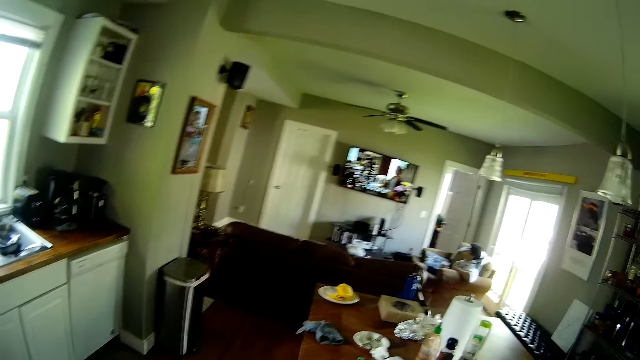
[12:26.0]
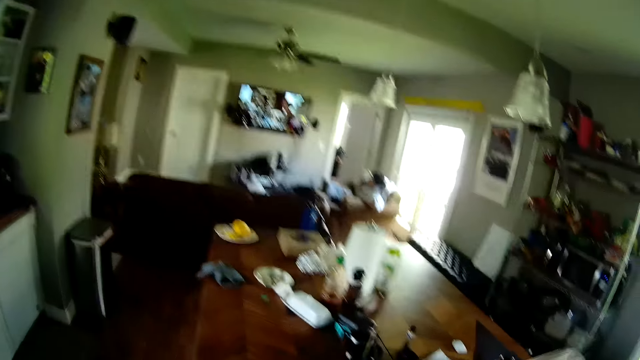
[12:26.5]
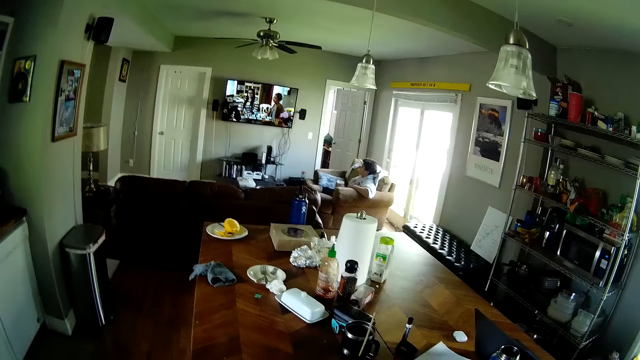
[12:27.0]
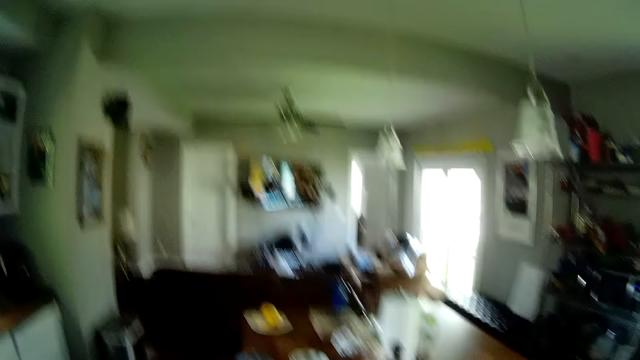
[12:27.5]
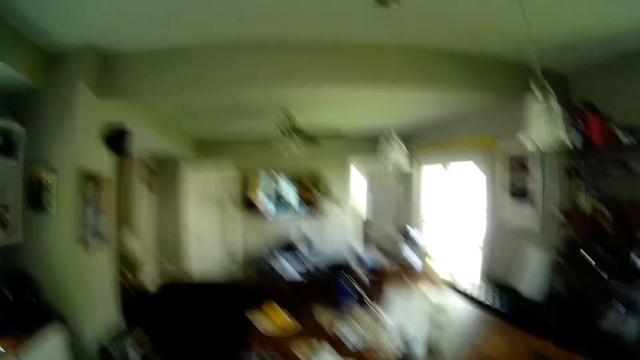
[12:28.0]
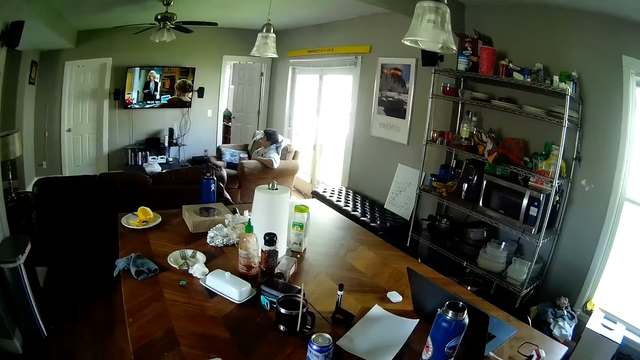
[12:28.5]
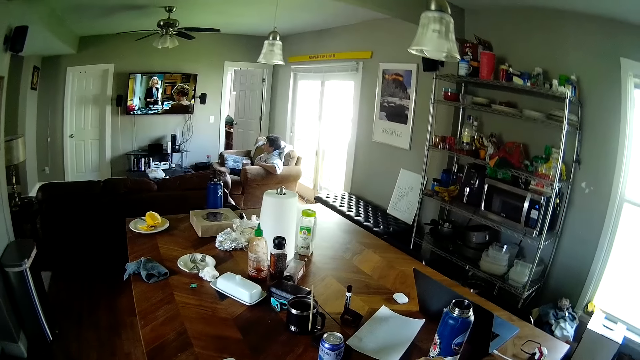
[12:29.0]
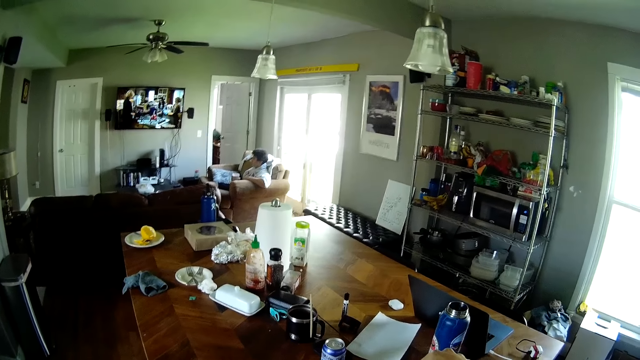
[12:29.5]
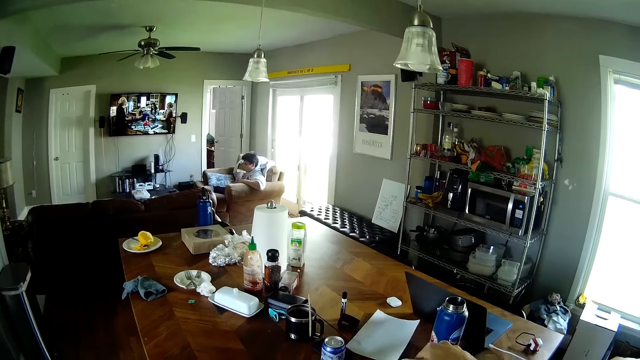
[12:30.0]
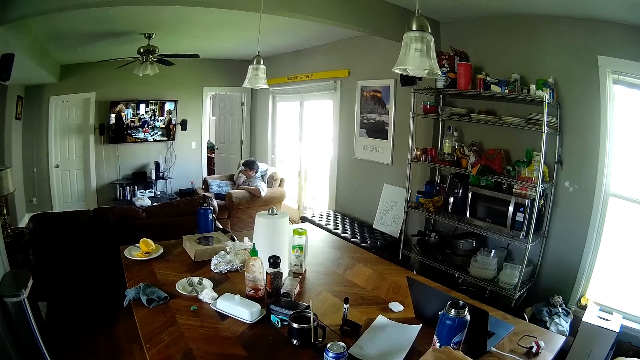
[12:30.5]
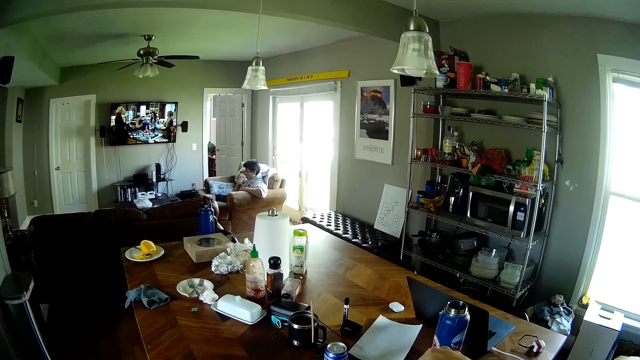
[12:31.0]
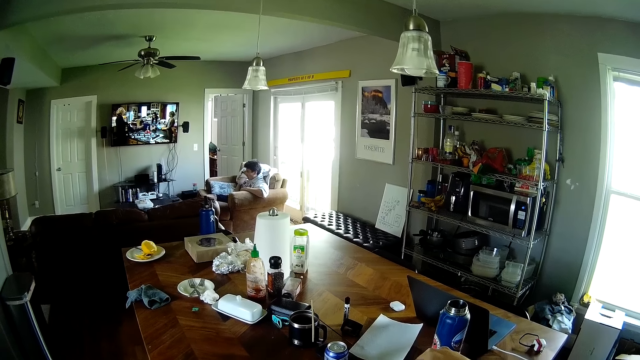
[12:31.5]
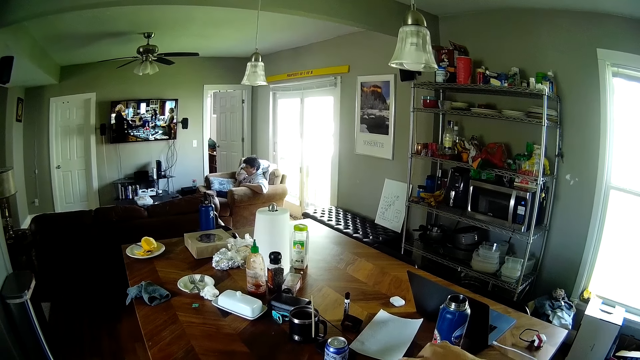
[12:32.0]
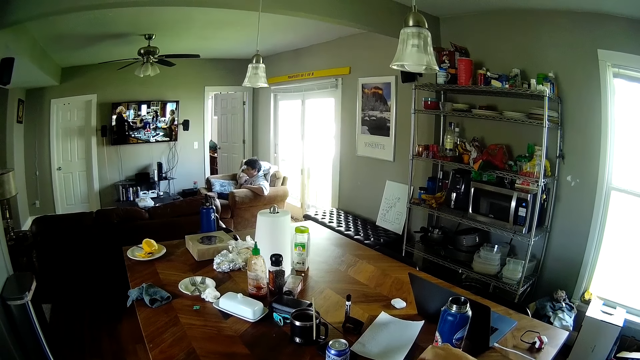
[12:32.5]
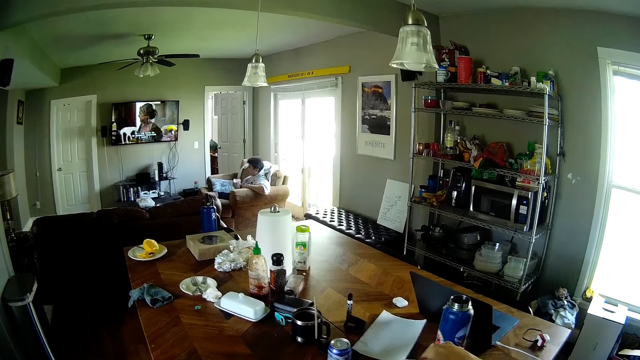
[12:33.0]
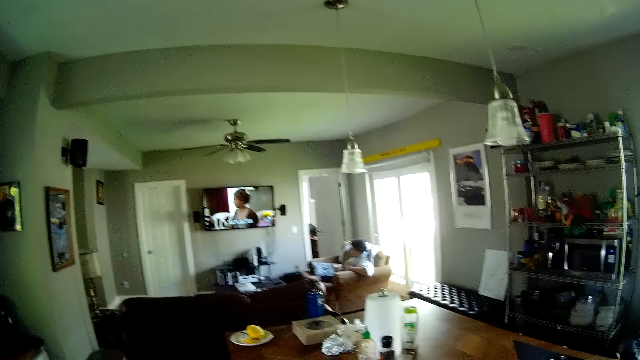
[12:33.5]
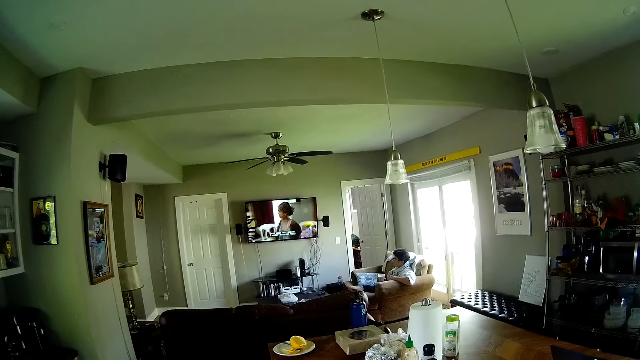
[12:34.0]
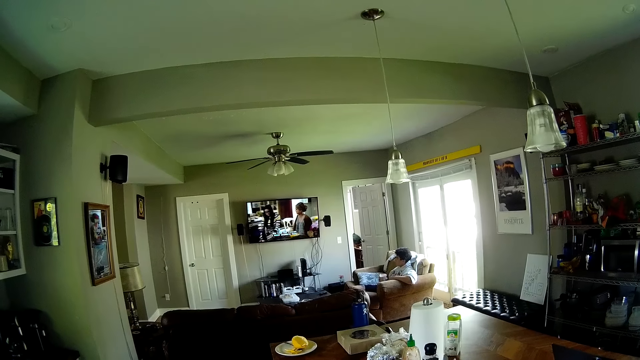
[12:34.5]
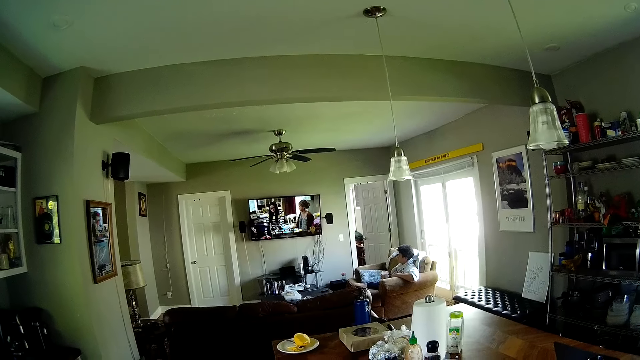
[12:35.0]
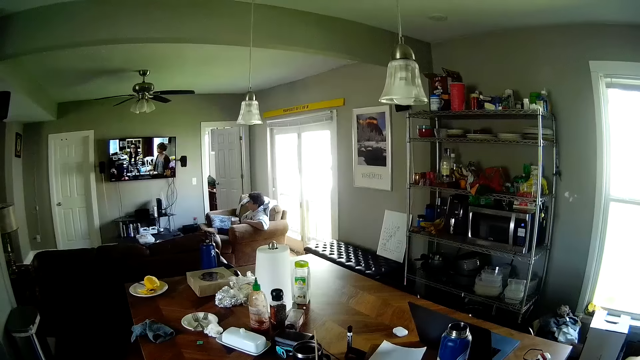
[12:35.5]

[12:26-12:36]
The camera wearer uses a blender.

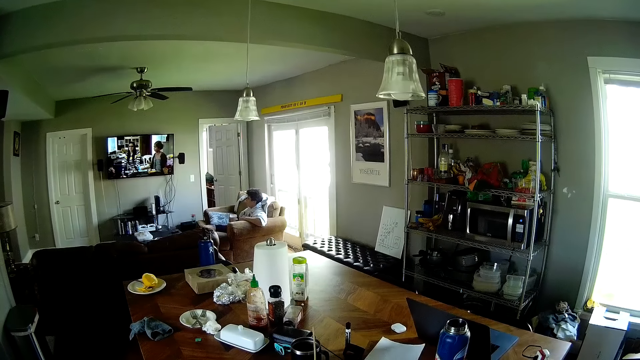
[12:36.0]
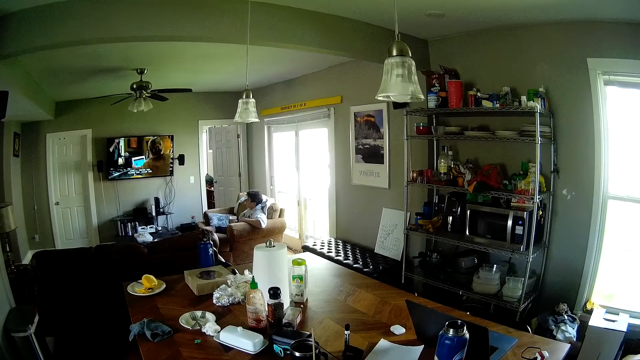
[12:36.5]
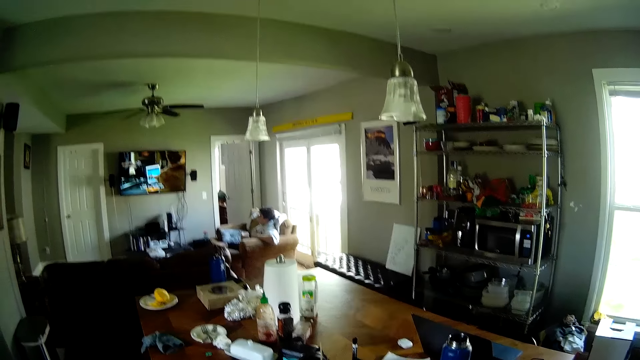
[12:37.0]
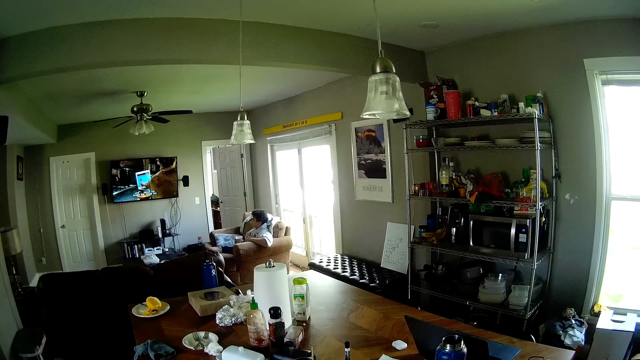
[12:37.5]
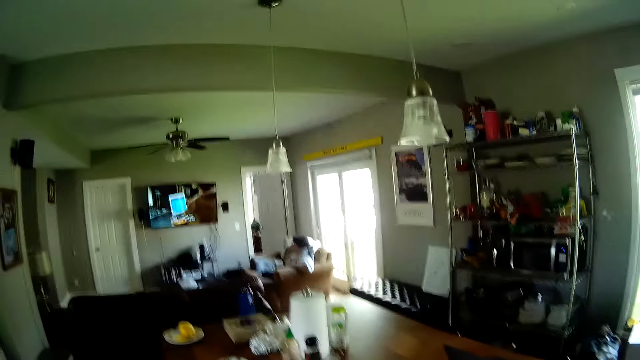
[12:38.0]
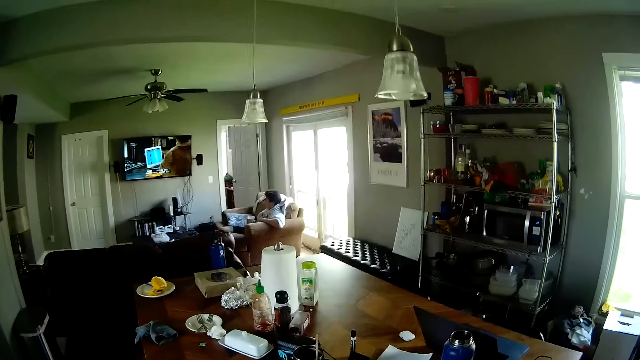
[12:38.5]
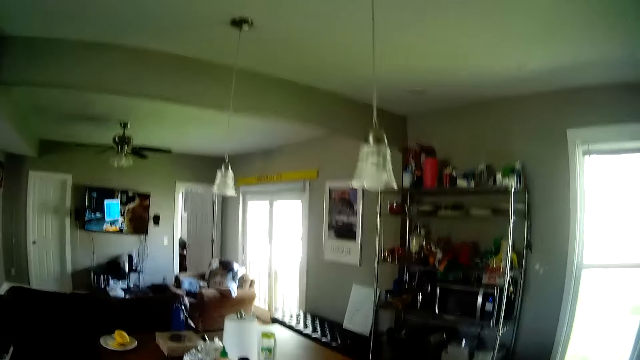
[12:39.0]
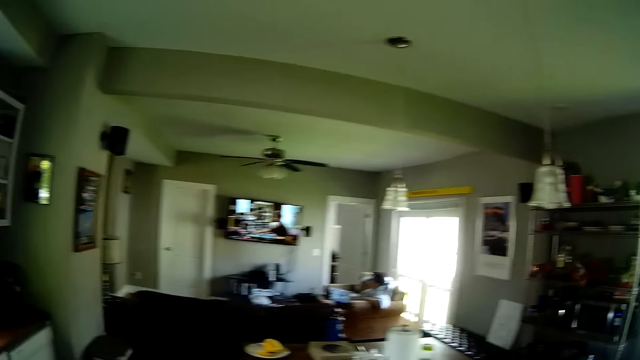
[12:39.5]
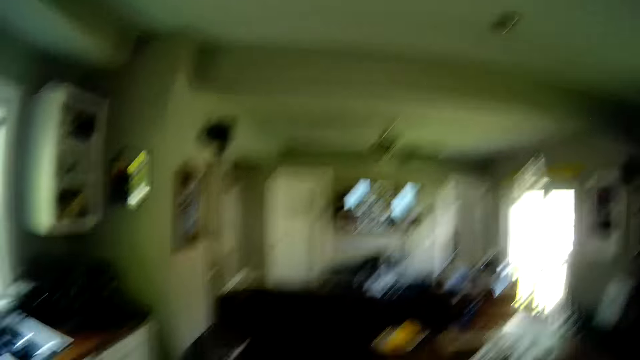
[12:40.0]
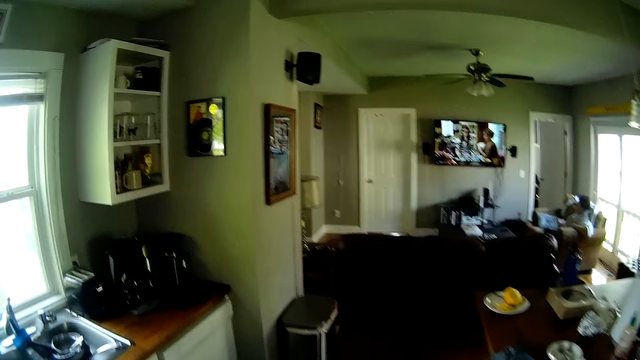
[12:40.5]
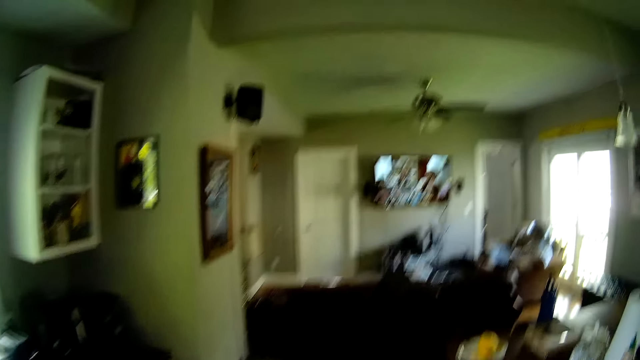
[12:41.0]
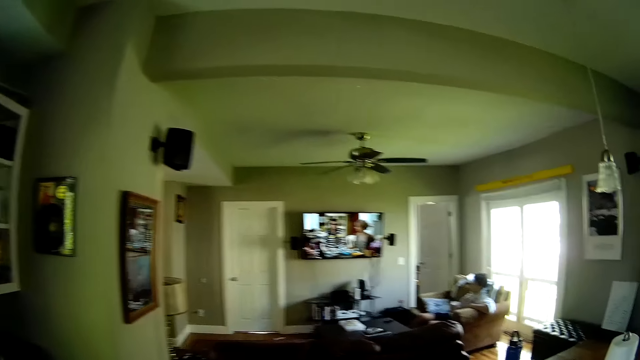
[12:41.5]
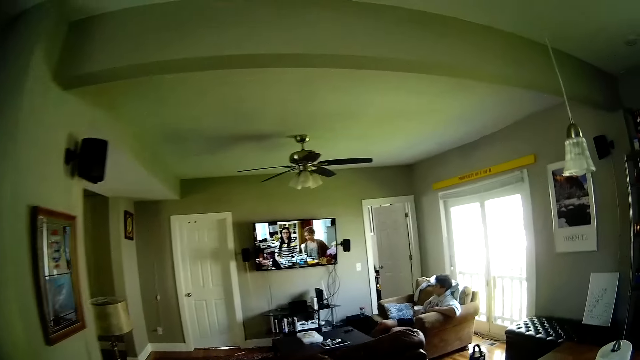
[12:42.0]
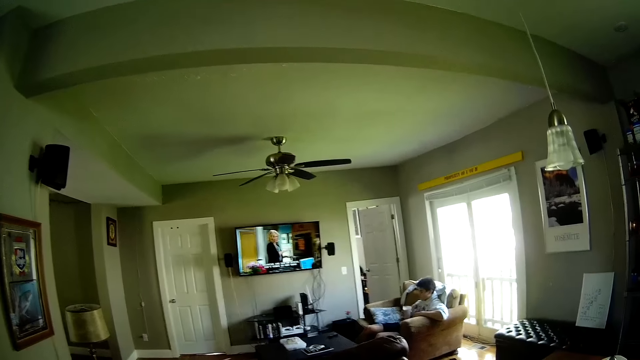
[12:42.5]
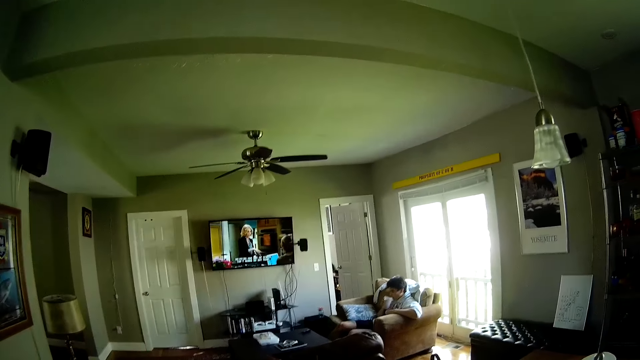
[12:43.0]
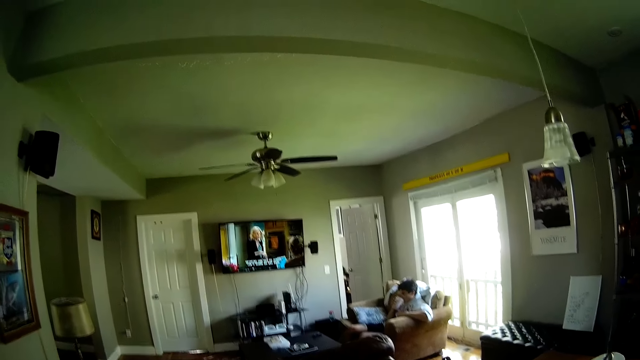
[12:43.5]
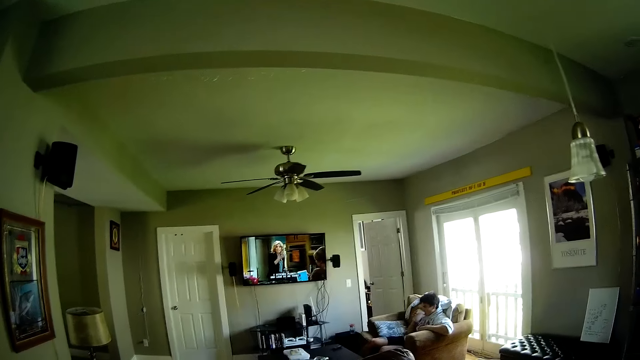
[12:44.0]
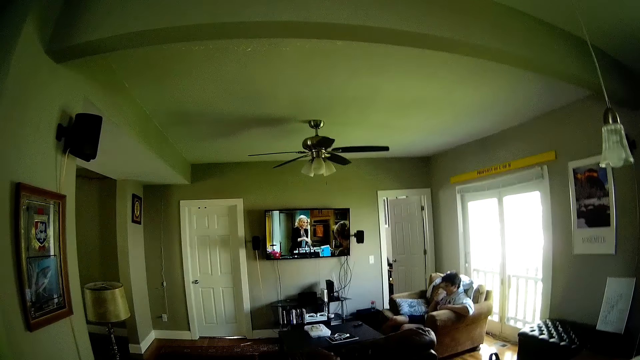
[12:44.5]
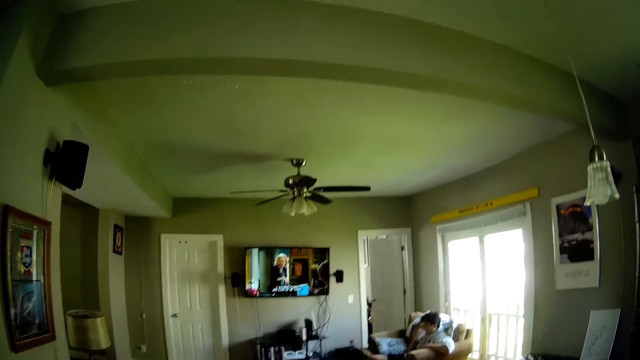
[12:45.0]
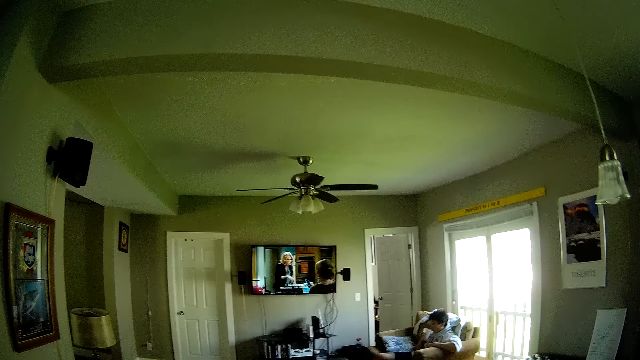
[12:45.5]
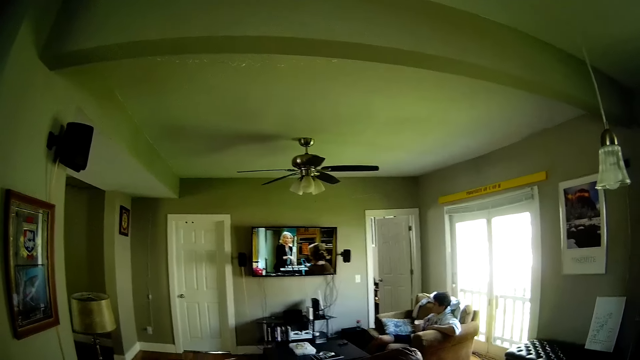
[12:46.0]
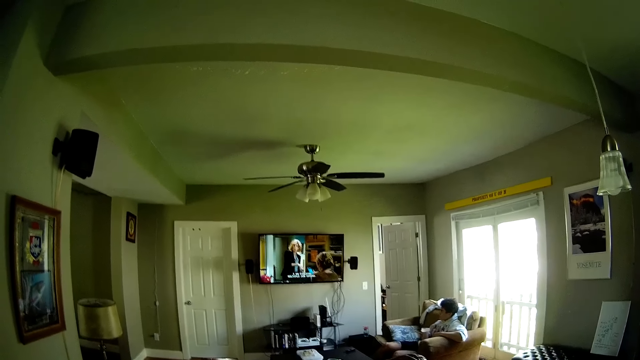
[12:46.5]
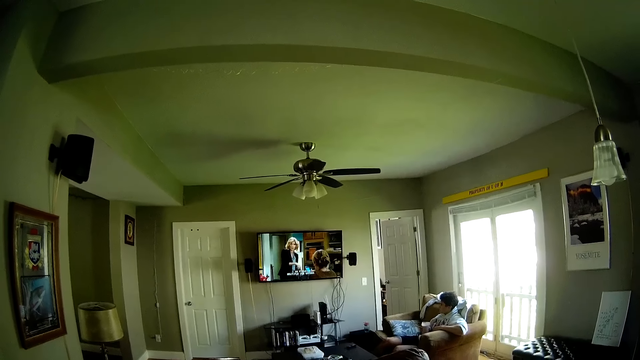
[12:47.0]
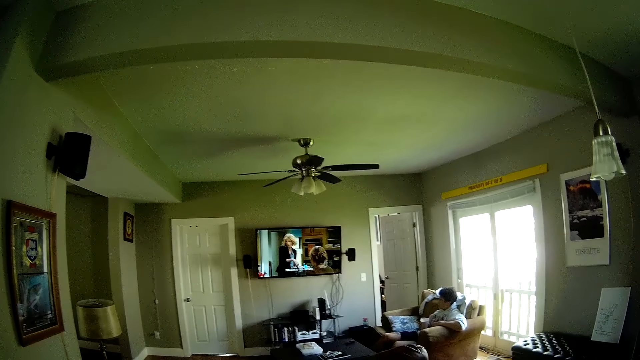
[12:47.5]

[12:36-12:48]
The camera wearer turns off the blender. They walk around and stop.
